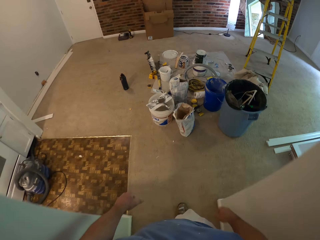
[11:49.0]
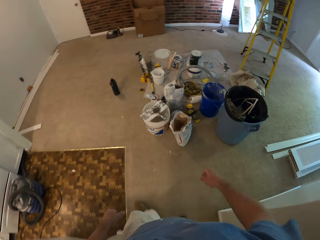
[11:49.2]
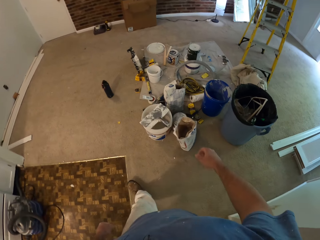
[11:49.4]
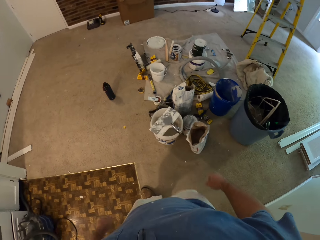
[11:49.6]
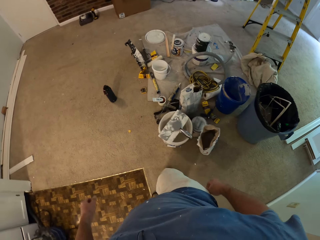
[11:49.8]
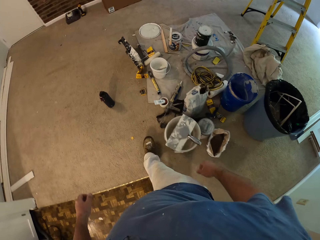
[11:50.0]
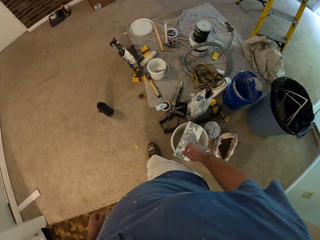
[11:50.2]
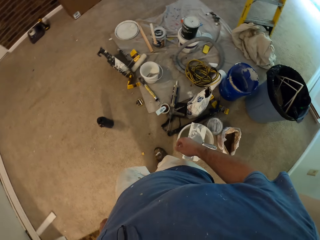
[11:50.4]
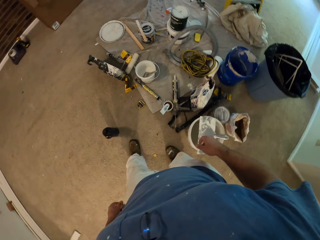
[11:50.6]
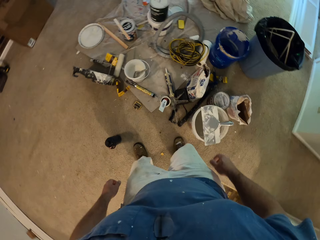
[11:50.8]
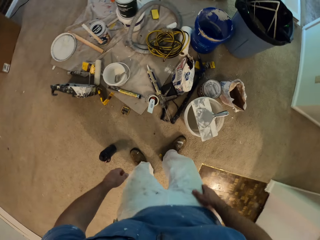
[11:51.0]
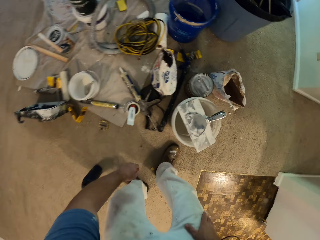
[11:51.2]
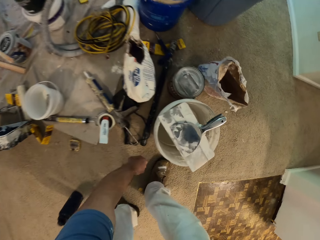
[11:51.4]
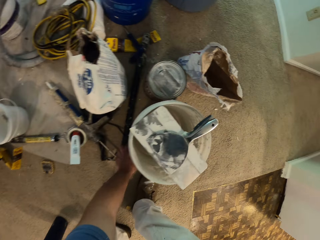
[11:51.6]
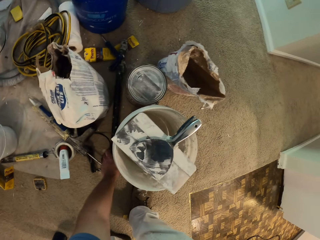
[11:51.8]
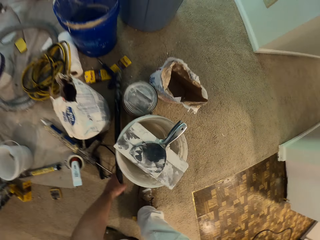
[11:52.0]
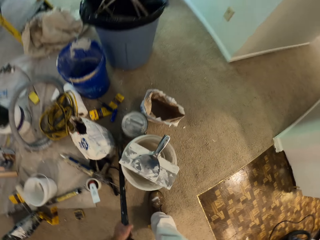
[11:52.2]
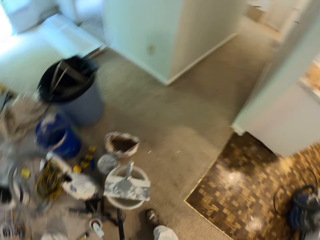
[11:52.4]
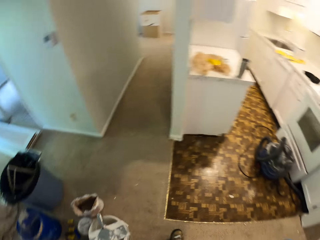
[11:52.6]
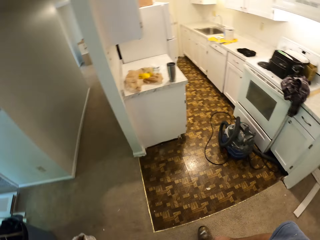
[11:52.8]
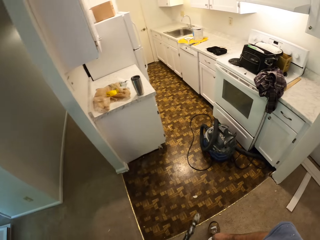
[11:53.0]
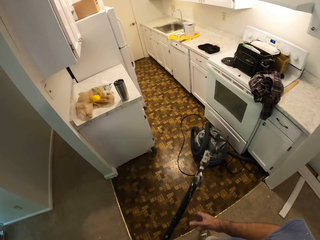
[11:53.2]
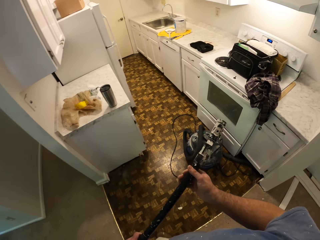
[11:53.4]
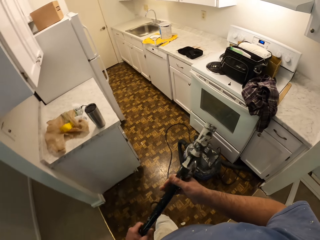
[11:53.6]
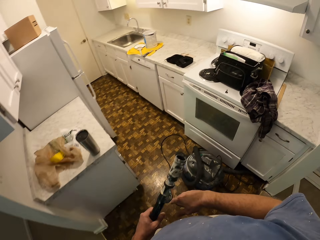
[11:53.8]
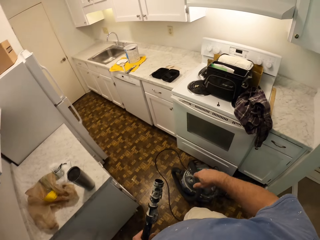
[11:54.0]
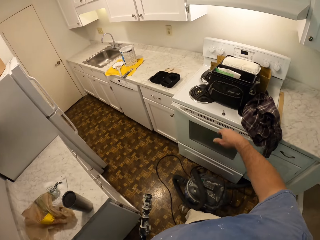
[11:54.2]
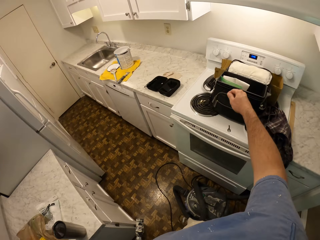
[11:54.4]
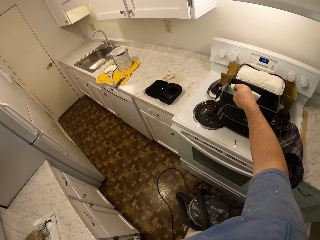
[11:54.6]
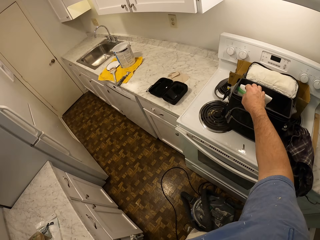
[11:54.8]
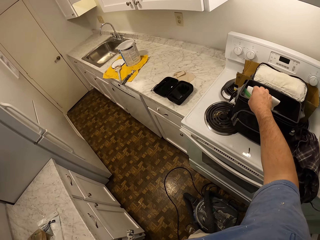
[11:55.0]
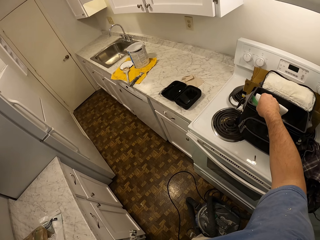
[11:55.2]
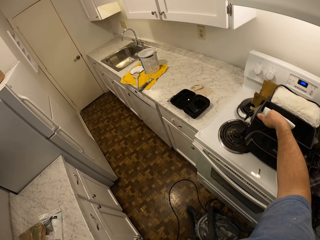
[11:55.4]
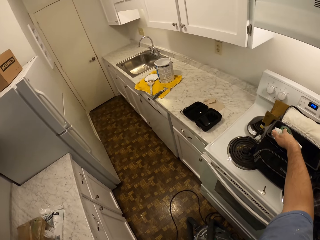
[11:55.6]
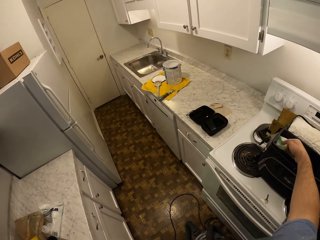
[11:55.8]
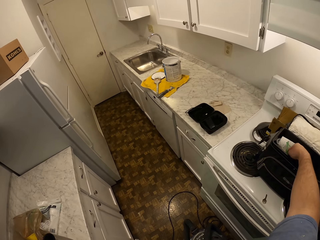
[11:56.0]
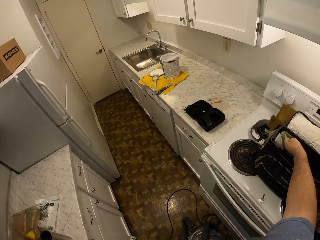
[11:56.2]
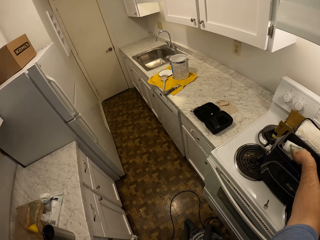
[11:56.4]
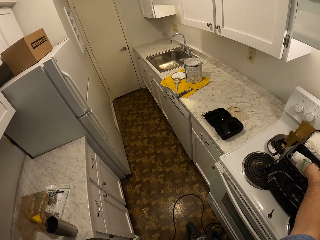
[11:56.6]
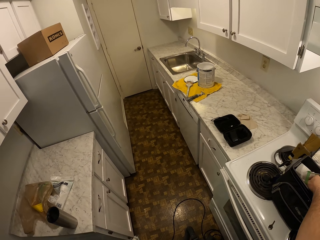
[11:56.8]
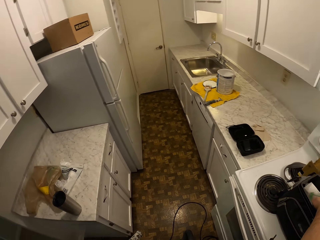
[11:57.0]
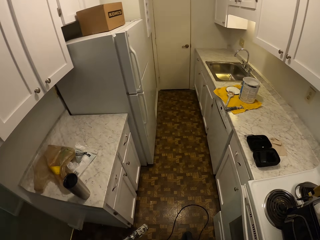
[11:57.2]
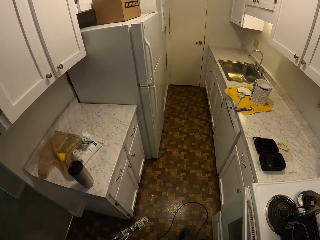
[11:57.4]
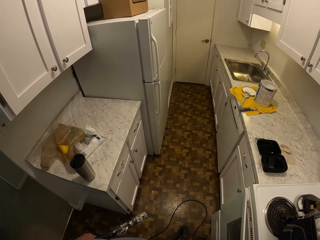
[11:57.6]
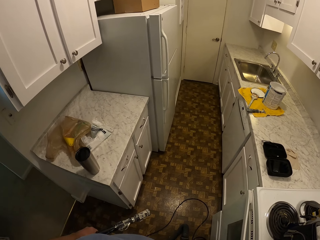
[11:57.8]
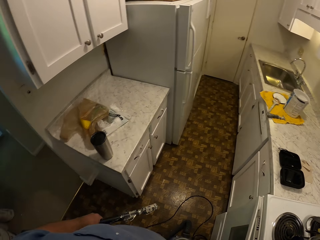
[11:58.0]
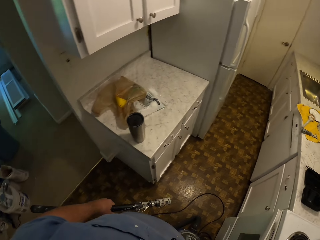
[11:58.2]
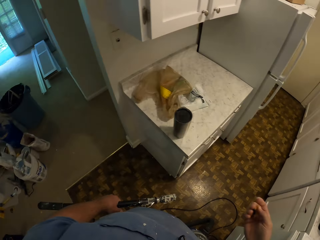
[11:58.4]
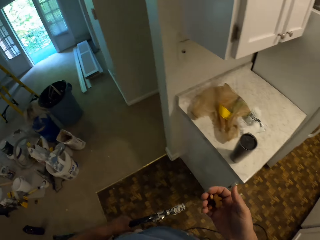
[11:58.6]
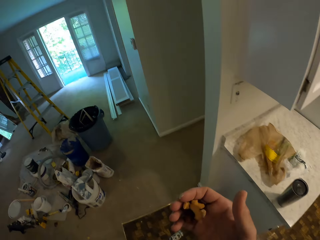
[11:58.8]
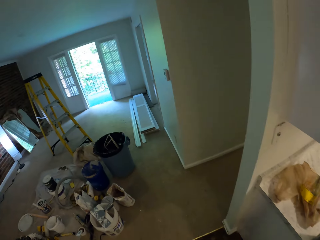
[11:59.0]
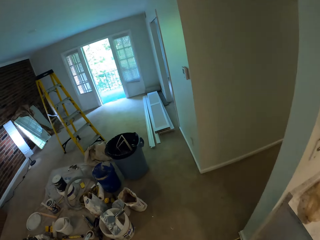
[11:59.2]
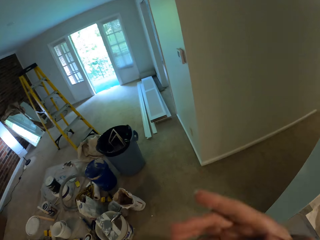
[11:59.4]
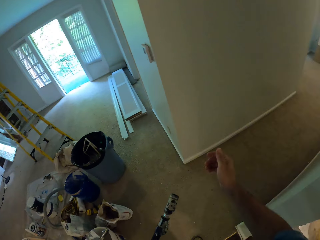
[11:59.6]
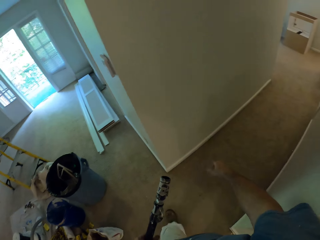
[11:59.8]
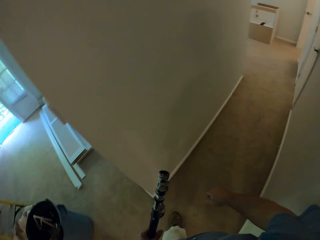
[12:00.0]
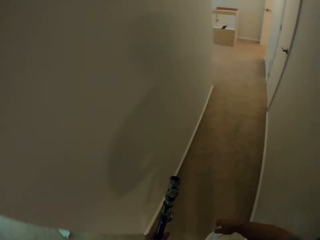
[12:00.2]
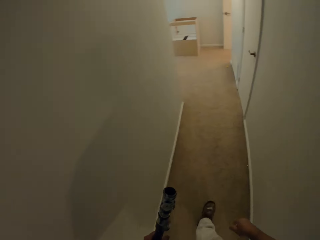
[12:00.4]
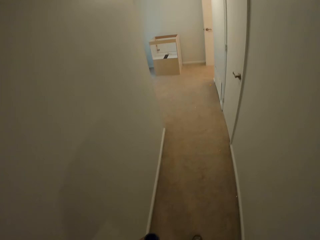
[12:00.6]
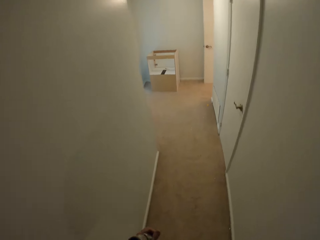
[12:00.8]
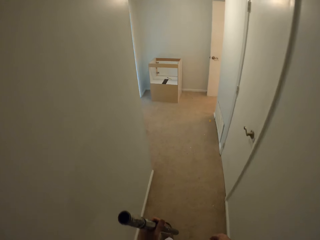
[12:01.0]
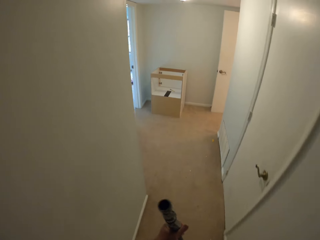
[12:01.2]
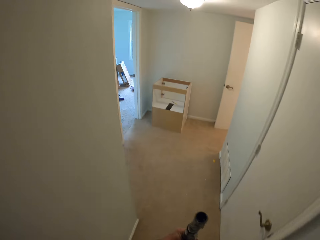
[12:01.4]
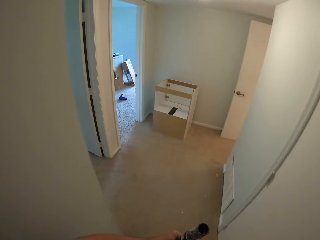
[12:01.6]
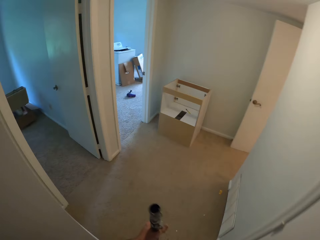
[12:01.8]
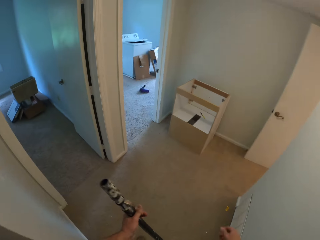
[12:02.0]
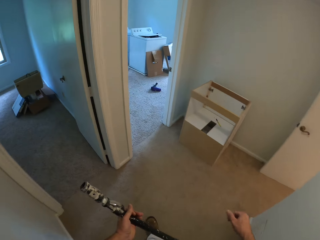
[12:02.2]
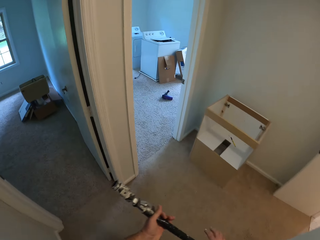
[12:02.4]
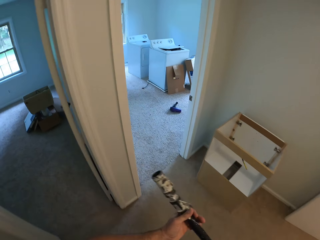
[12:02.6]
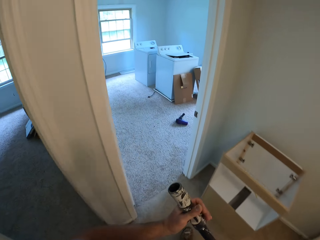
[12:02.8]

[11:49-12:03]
The camera wearer picks up a paint brush stick from the floor with his left hand. He bends down, stands up and walks around the house. He picks up chips from a can with his right hand. He puts the chips in his mouth with his right hand. He walks around the house.

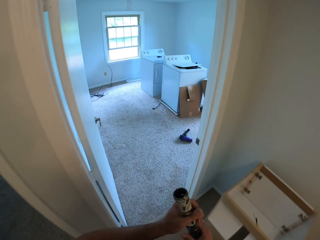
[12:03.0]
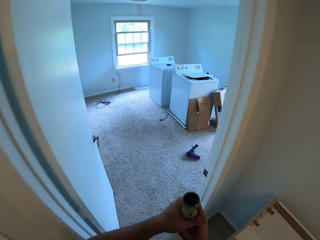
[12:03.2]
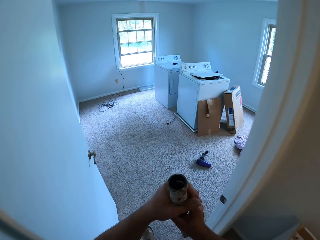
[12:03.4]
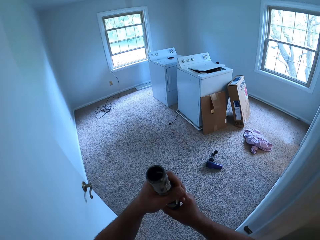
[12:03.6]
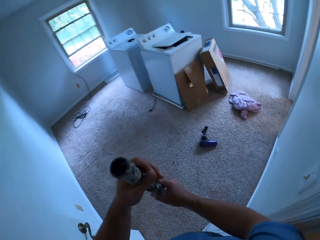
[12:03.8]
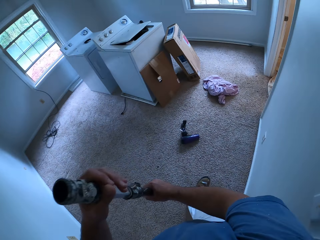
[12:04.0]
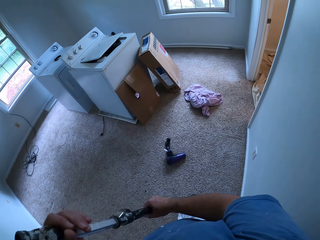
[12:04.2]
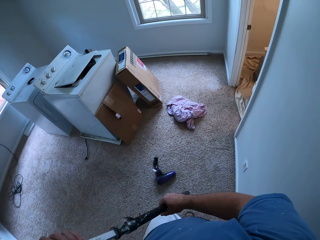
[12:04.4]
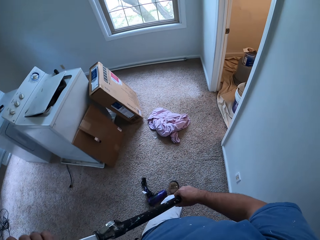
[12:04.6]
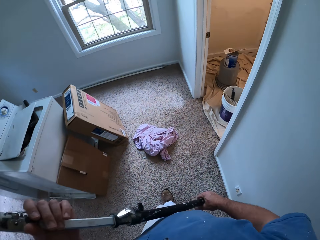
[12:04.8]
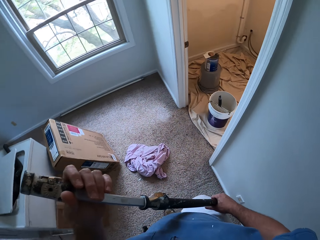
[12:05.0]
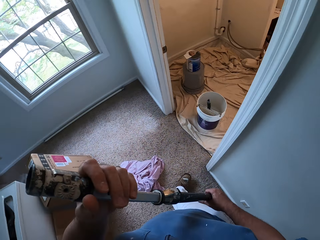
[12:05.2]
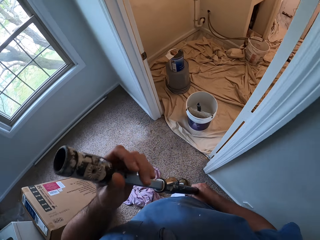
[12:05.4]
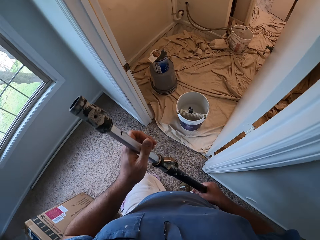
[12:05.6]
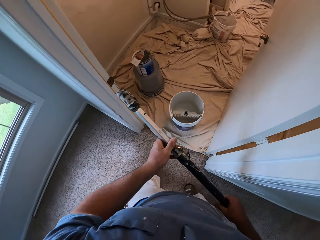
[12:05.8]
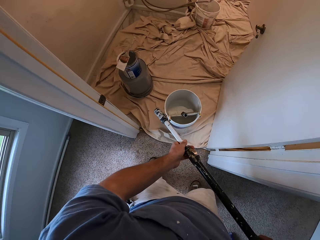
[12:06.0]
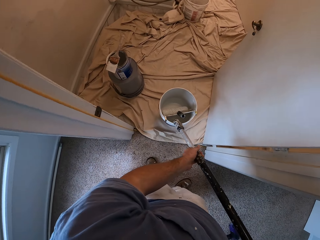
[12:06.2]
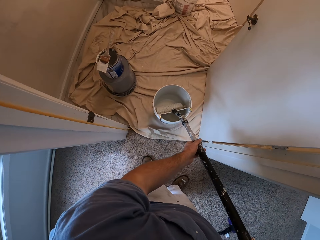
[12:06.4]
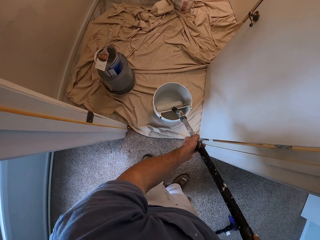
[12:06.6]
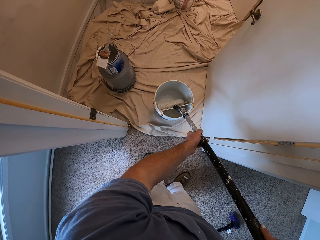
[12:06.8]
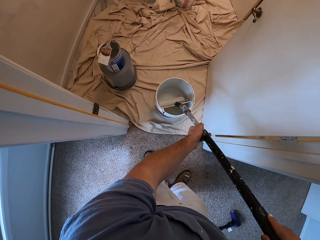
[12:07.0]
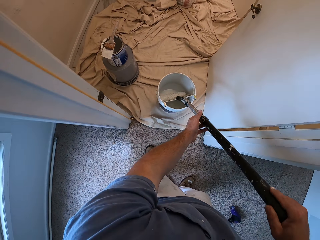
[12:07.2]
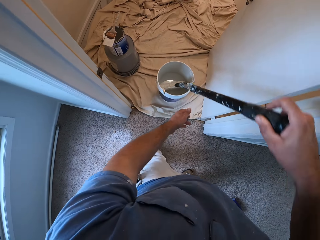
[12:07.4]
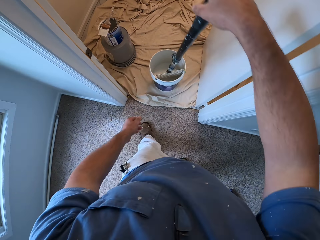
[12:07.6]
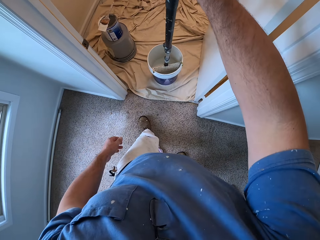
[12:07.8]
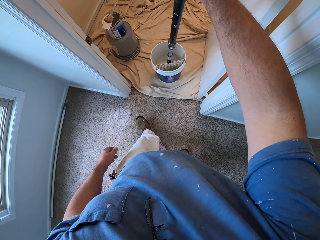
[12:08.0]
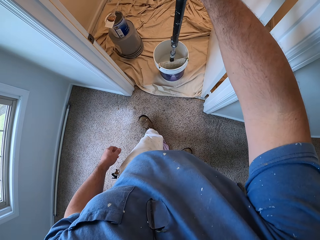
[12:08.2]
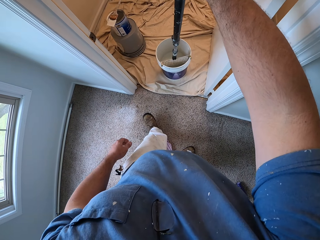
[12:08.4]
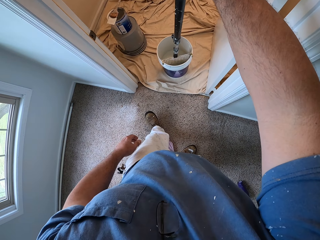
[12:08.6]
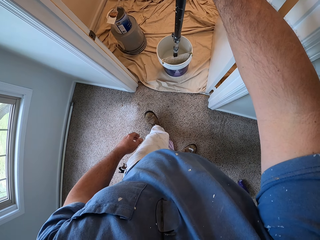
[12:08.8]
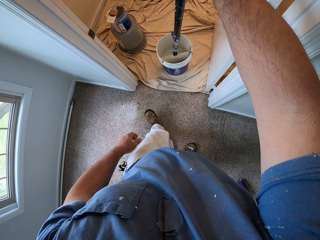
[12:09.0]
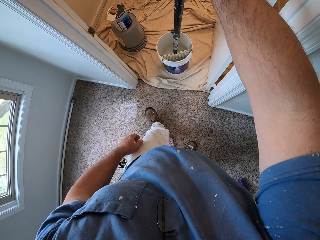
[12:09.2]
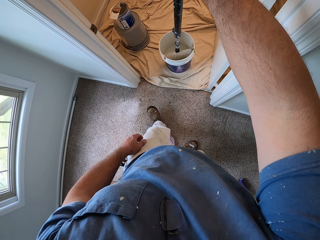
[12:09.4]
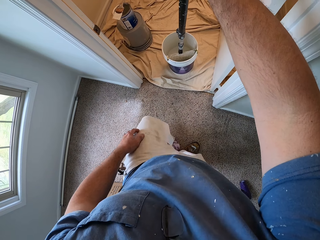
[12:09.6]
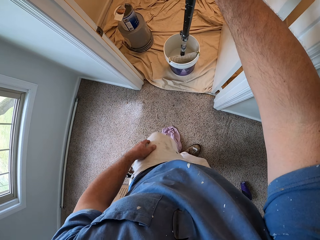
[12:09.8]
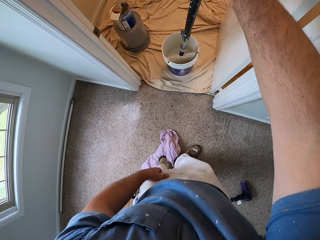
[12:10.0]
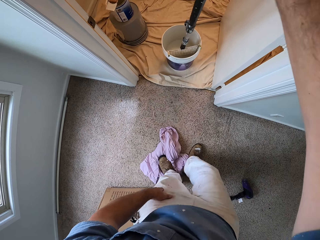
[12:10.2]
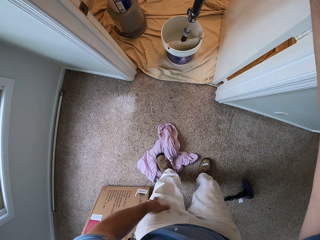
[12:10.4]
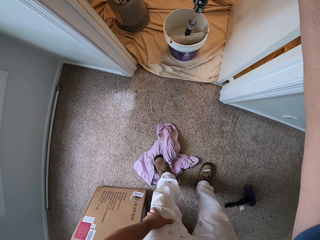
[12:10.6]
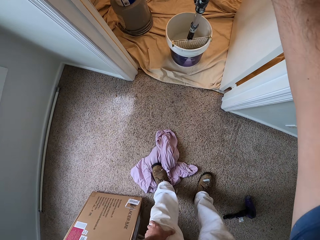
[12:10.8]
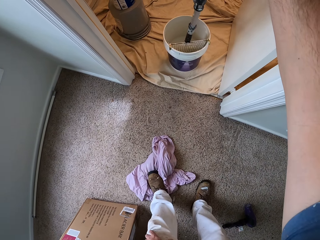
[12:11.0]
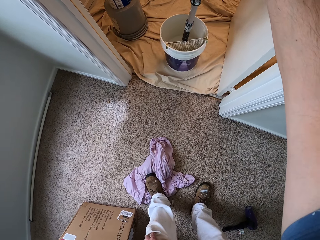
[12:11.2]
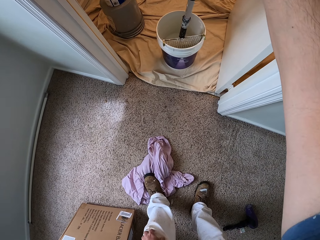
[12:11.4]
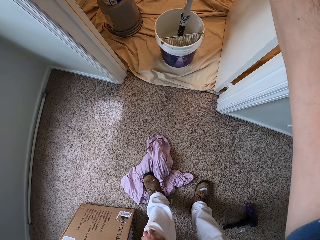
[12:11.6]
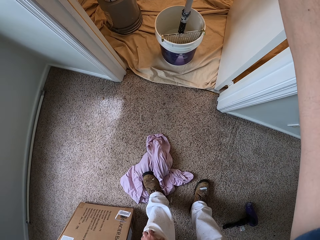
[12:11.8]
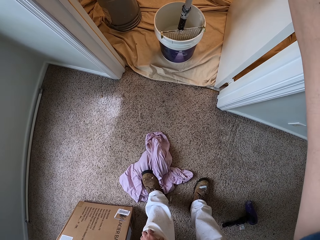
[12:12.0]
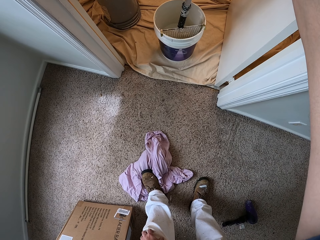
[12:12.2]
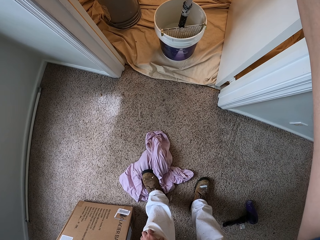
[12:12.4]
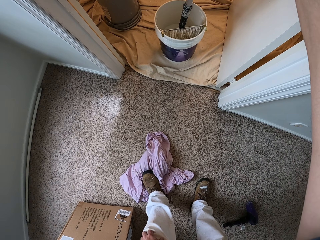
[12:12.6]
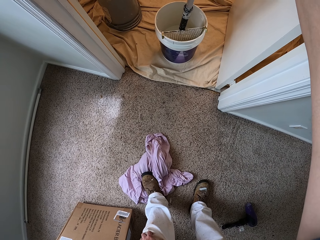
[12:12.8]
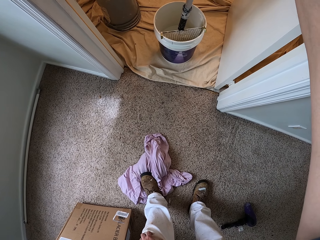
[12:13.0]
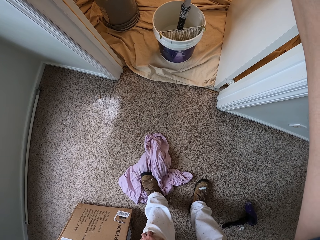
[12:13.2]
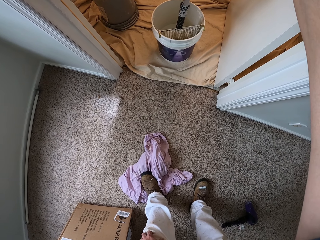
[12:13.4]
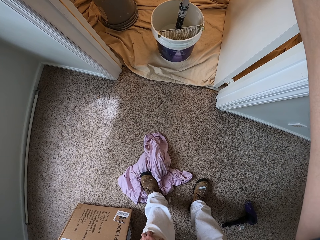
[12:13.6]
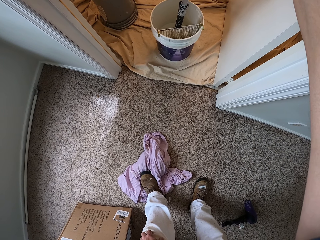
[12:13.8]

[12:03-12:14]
The camera wearer straightens the pole. He attaches the paint brush stick to the roller paint brush with his hands. He steps back and bends down.
